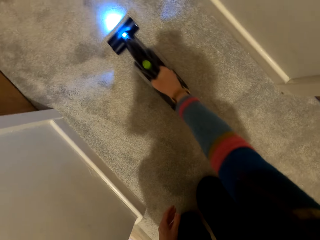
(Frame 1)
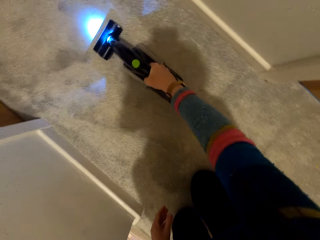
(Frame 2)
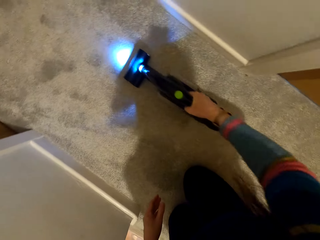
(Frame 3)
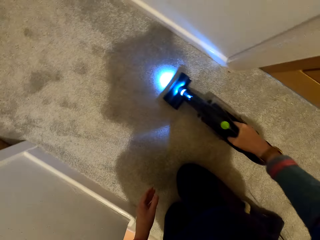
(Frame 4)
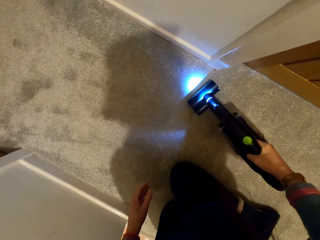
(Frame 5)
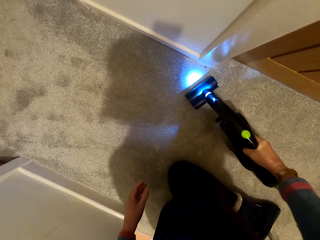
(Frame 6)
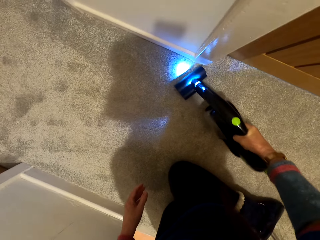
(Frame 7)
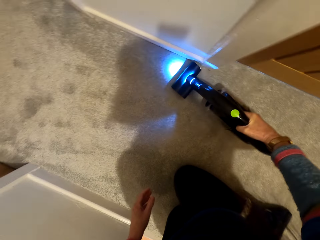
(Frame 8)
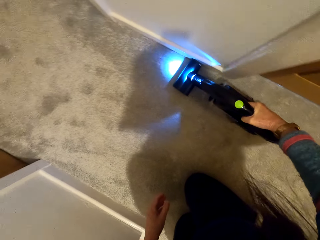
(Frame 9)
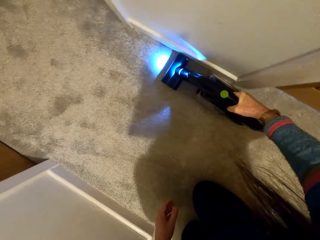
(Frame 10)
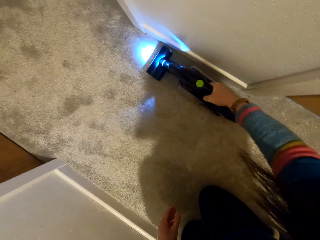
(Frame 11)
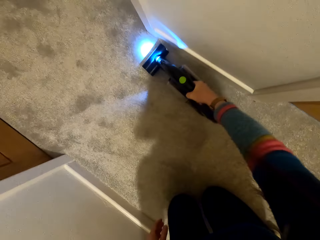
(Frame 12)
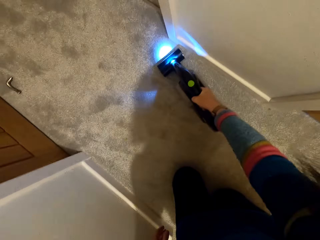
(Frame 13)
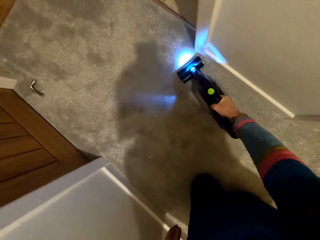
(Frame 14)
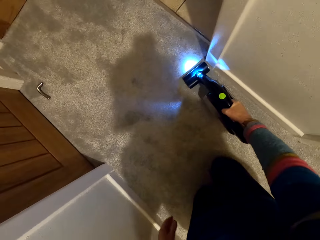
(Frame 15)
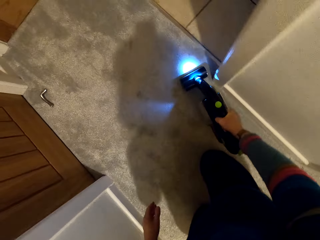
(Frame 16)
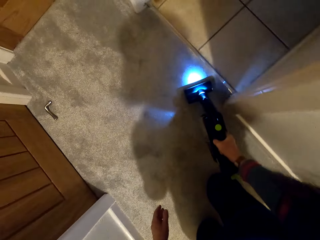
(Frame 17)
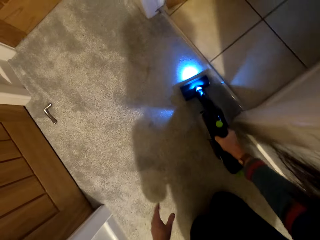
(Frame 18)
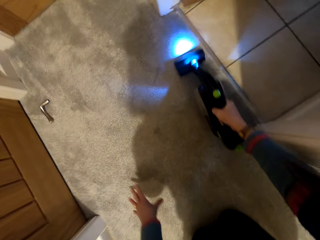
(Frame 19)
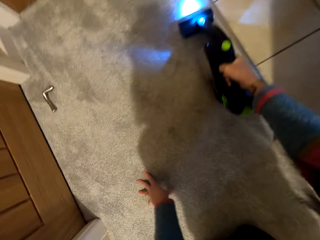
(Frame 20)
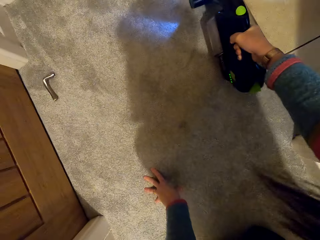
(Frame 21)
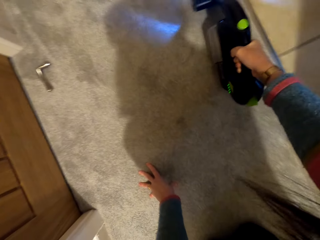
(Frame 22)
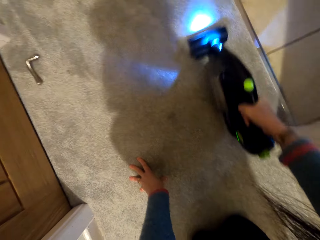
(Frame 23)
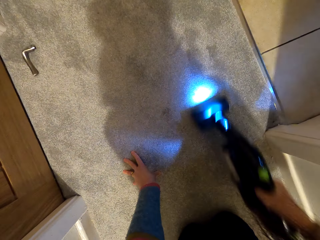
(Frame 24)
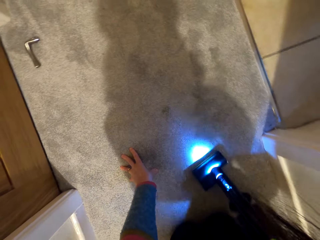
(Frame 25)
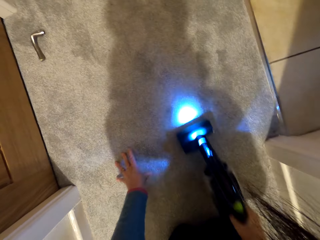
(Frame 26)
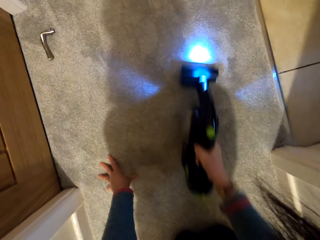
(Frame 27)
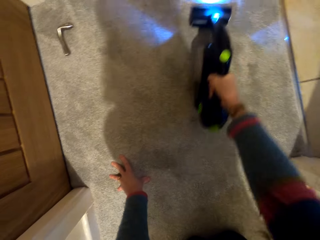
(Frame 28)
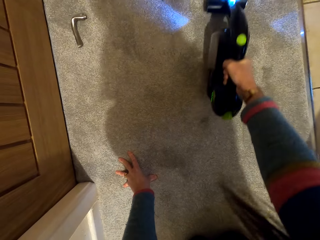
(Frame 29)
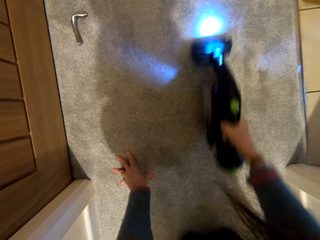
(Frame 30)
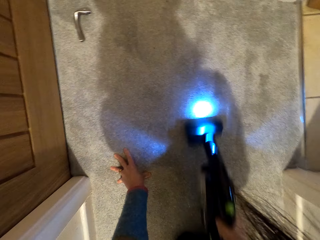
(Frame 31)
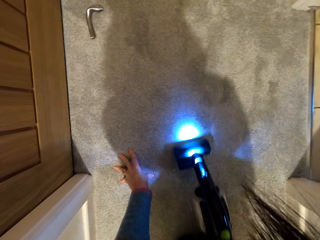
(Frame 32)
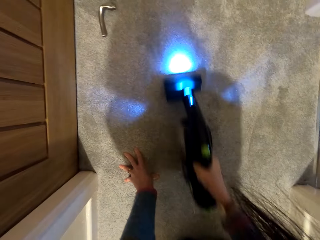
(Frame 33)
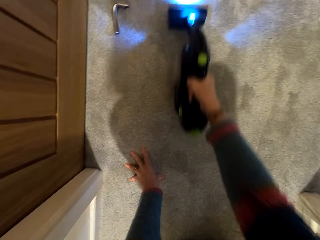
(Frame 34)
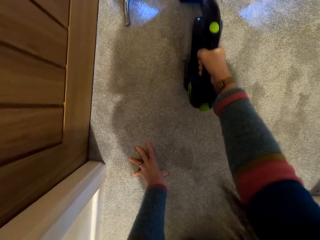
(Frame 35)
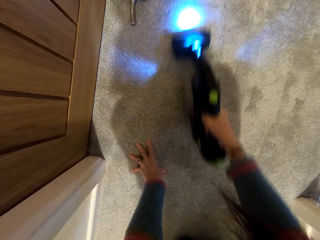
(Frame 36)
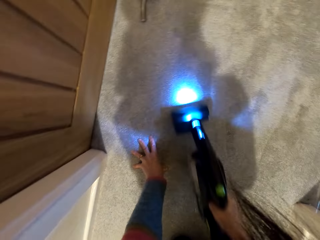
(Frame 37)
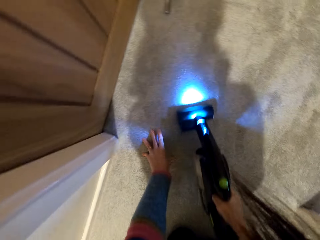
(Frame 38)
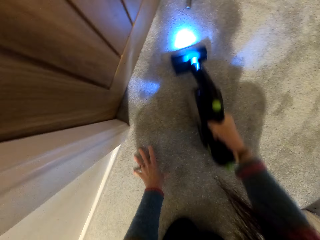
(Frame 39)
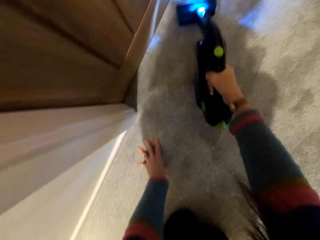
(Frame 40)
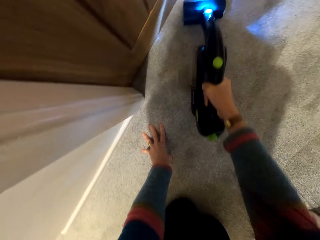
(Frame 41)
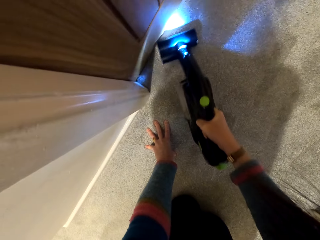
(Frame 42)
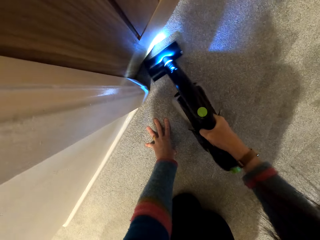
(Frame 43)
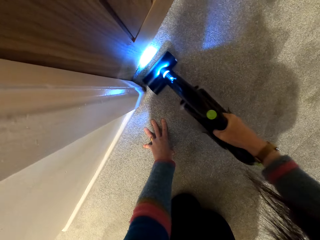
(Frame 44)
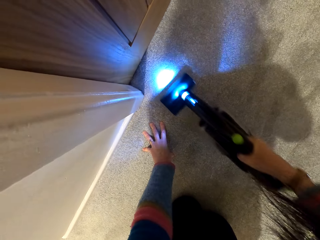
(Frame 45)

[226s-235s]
The camera wearer moves along on the carpet.

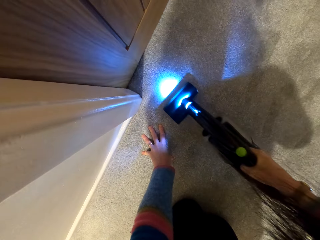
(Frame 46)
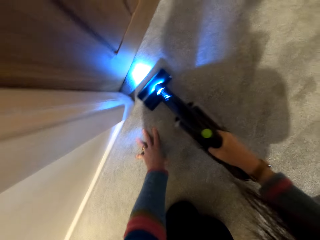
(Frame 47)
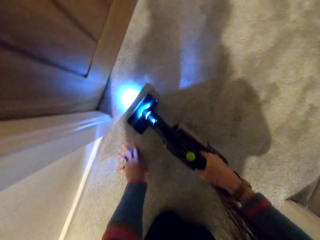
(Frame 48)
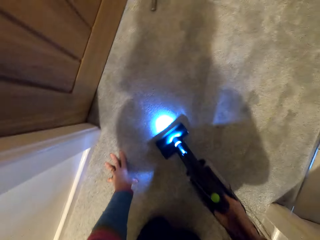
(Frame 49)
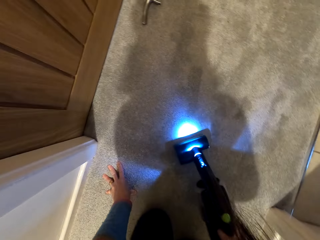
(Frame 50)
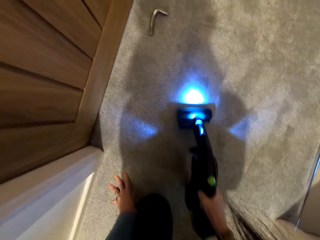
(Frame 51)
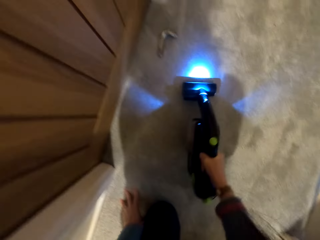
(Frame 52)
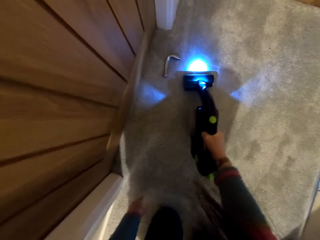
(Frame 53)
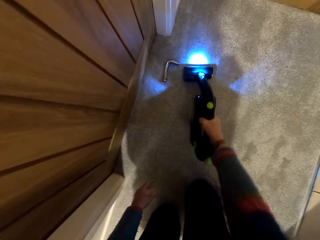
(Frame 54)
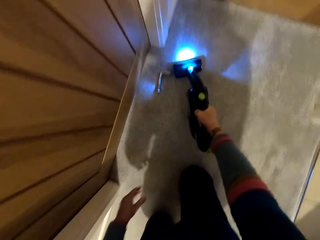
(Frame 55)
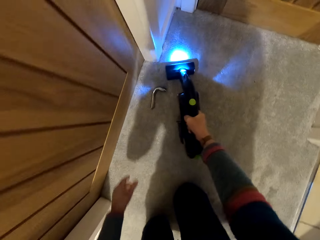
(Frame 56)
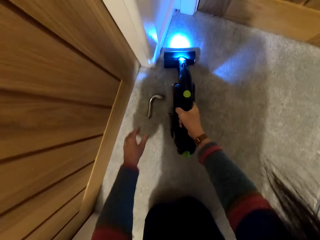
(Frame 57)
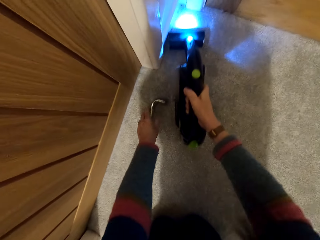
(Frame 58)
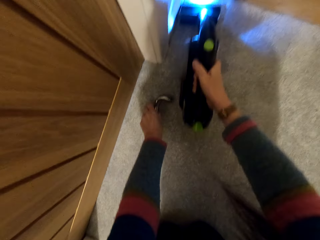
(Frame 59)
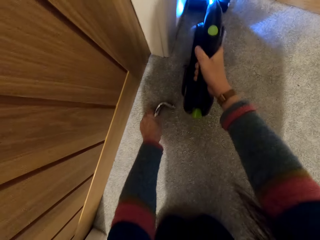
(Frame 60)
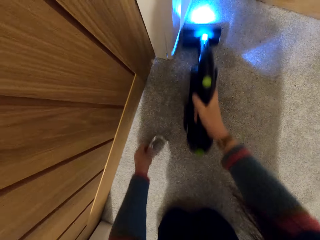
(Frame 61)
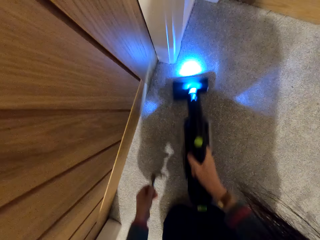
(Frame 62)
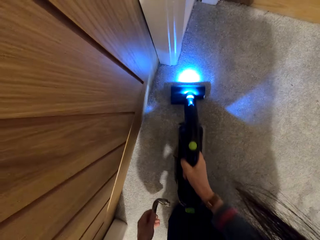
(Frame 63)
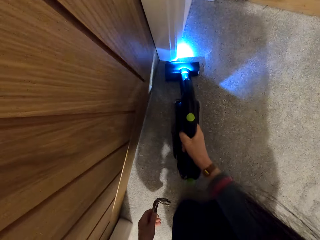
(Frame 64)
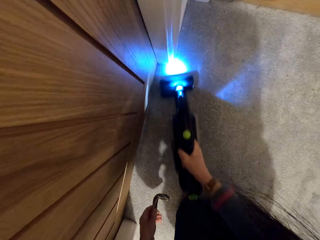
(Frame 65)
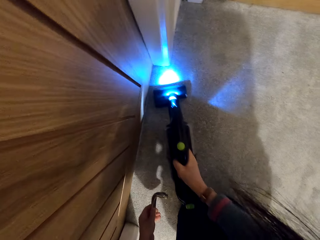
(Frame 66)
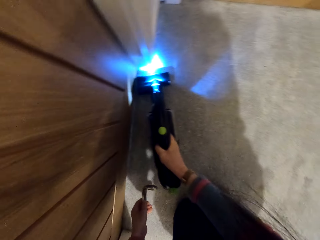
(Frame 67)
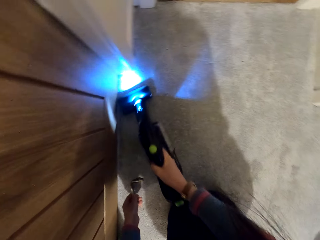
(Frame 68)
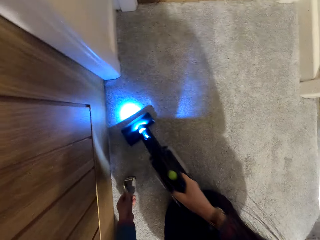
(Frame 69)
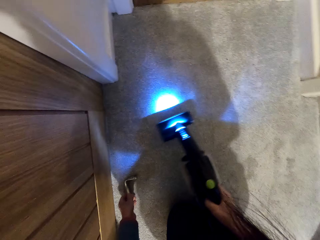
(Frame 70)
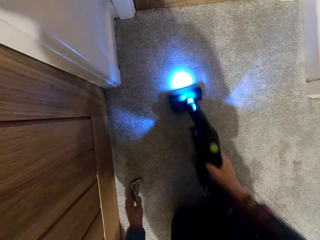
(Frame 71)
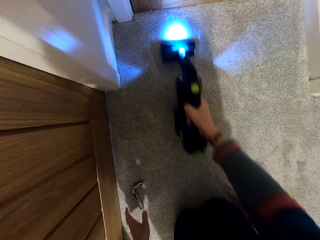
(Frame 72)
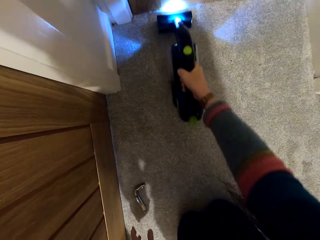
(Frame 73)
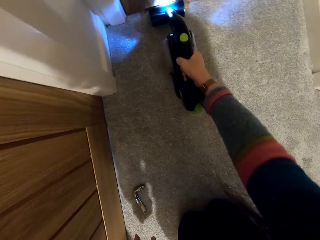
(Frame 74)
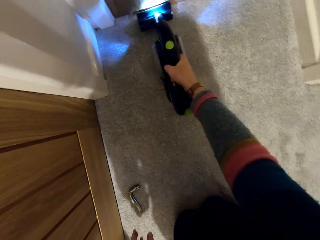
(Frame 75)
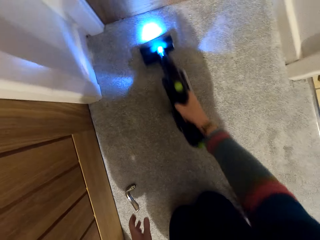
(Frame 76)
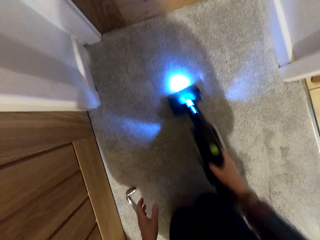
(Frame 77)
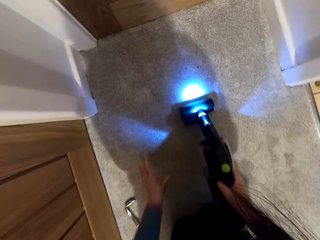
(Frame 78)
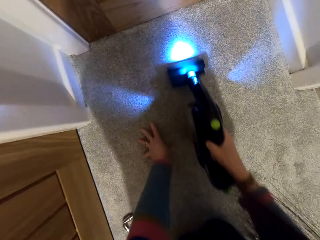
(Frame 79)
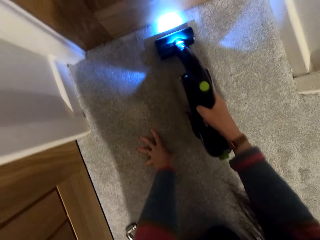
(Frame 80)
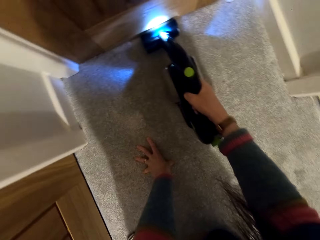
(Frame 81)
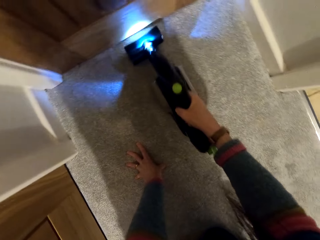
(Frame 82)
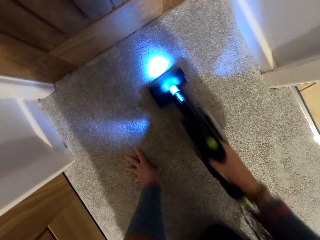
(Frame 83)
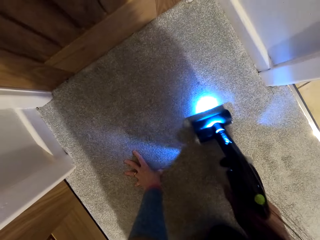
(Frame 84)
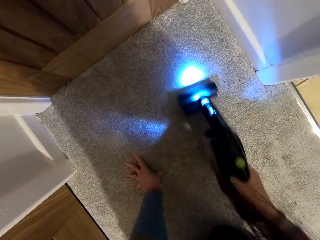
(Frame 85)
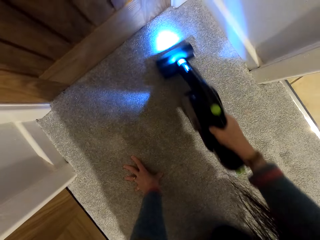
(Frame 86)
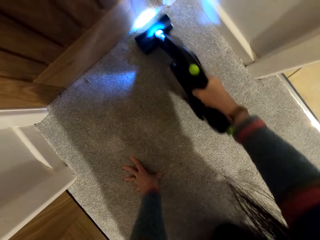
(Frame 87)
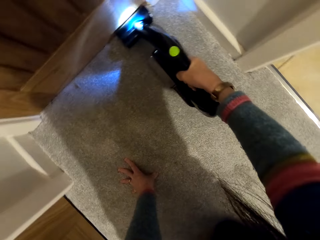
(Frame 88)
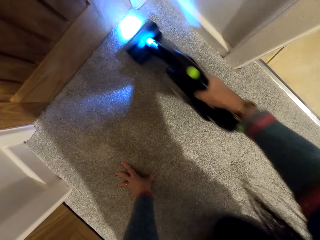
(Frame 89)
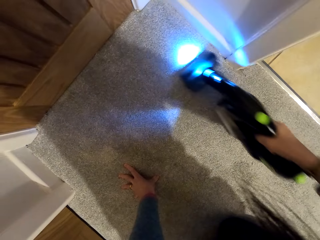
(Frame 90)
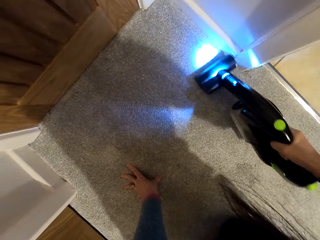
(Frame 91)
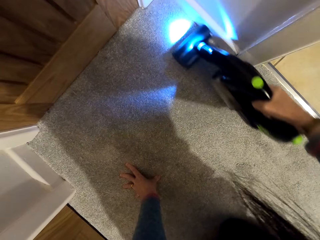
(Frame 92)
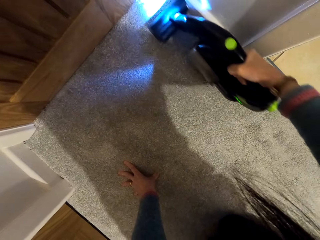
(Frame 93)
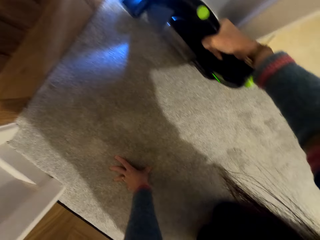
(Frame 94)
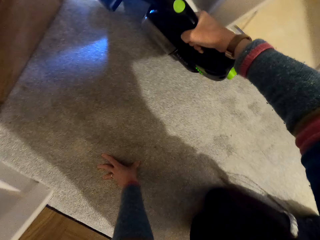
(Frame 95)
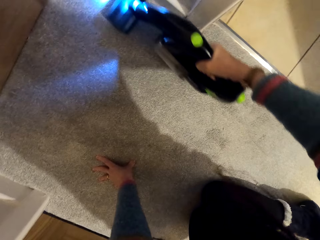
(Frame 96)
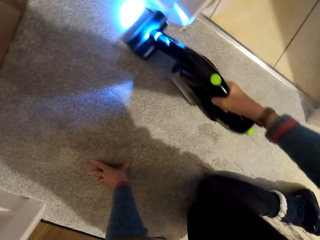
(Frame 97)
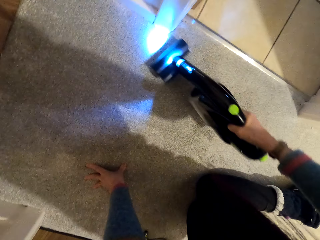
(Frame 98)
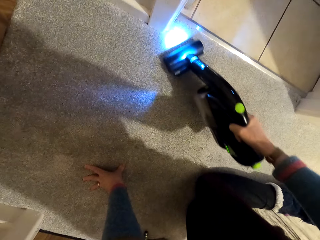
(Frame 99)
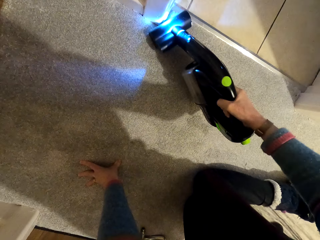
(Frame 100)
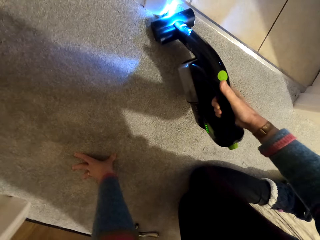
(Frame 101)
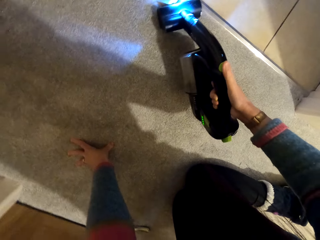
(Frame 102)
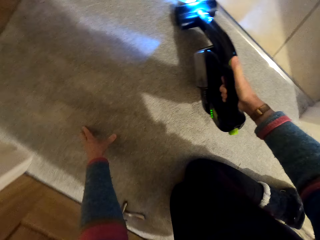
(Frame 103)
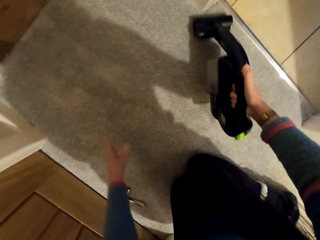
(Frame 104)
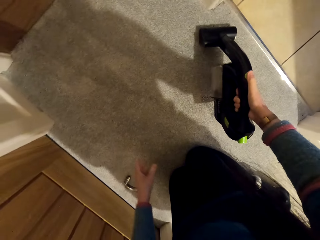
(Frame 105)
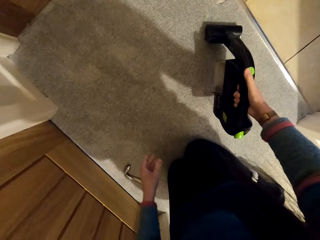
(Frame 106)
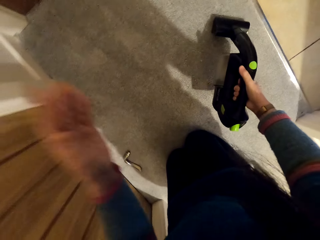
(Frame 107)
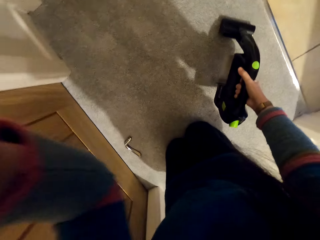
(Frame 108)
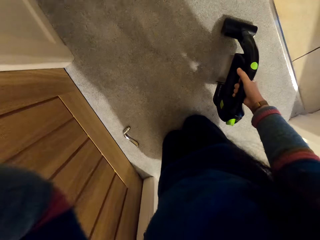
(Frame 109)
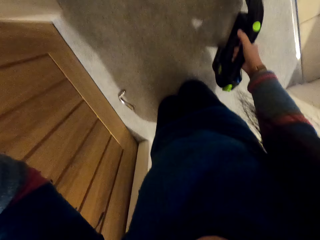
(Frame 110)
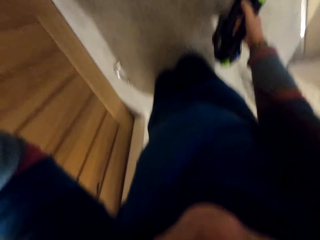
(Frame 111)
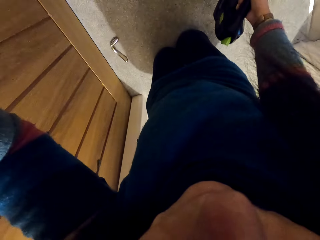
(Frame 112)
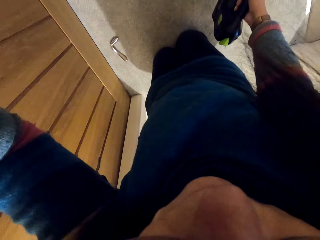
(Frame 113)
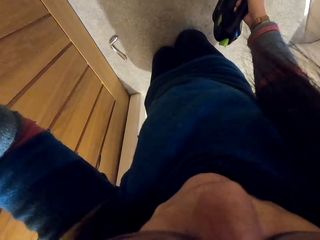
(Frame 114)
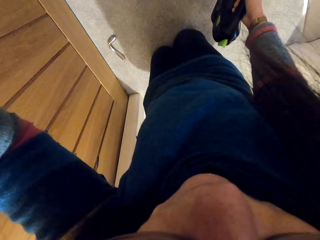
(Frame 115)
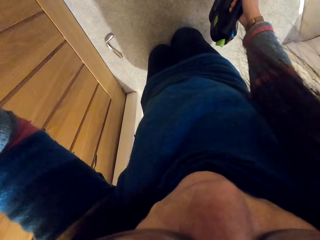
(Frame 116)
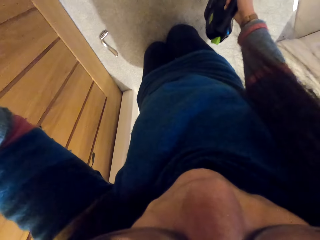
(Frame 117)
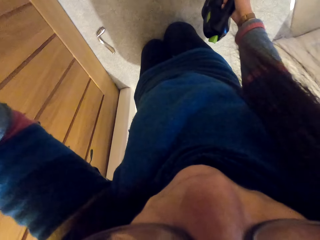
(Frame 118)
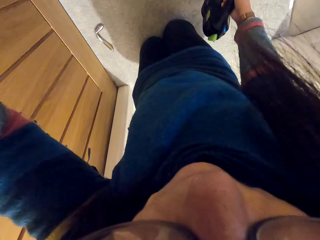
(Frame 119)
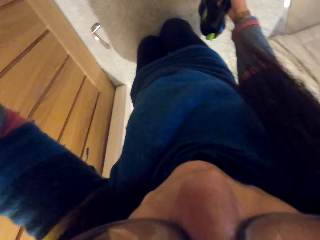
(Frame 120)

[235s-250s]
The camera wearer picks up a piece of metal. They put the piece of metal down. They put a hand on the floor. They put off the light of a vacuum cleaner. They stop cleaning the carpet. They raise a hand up.
